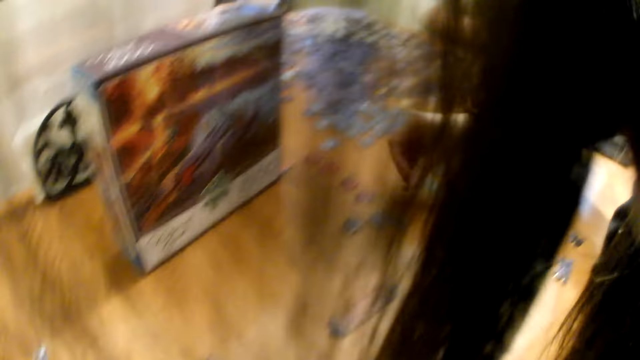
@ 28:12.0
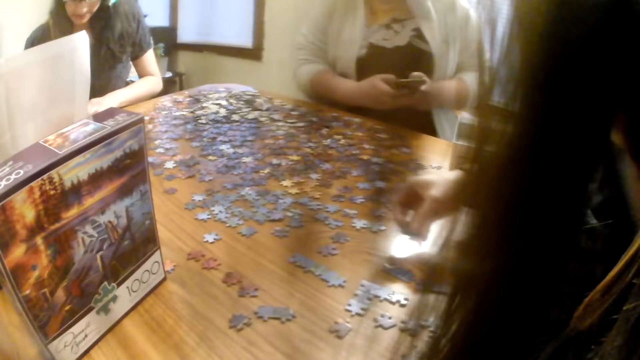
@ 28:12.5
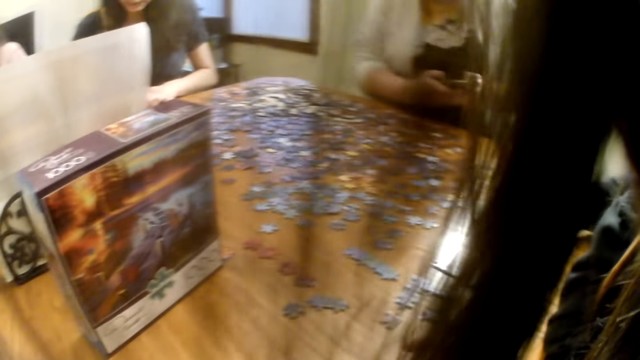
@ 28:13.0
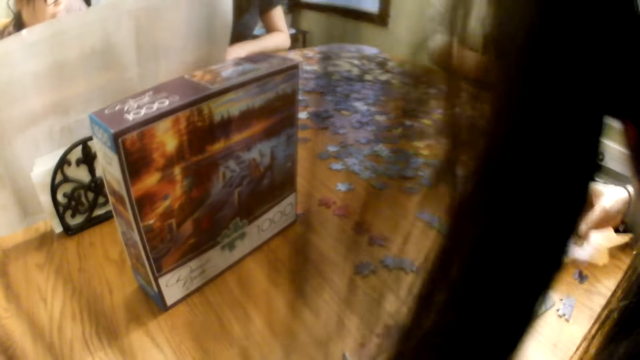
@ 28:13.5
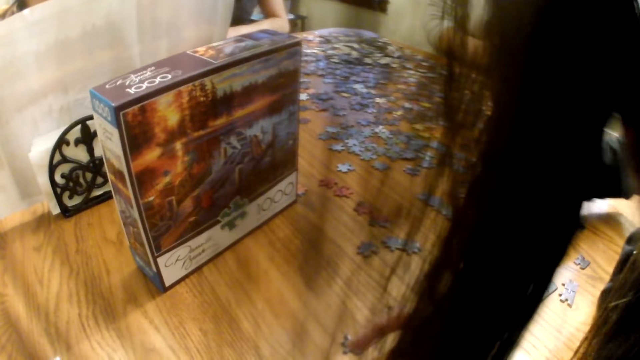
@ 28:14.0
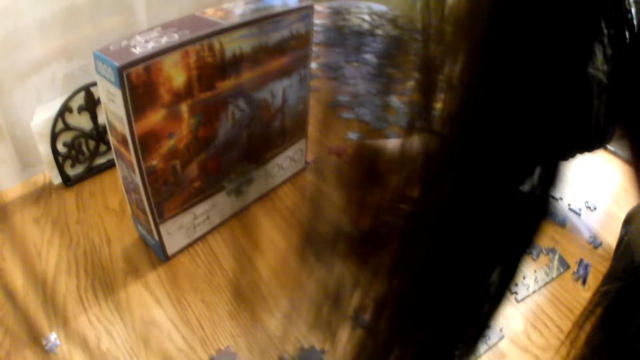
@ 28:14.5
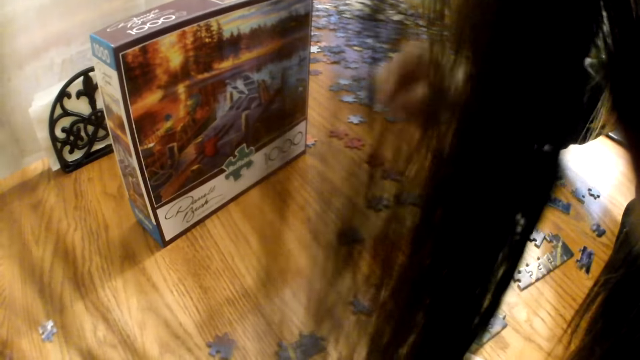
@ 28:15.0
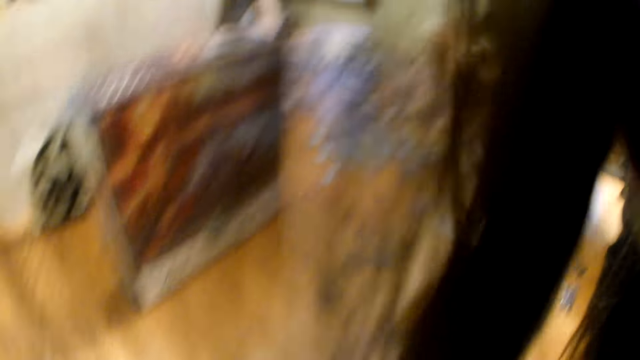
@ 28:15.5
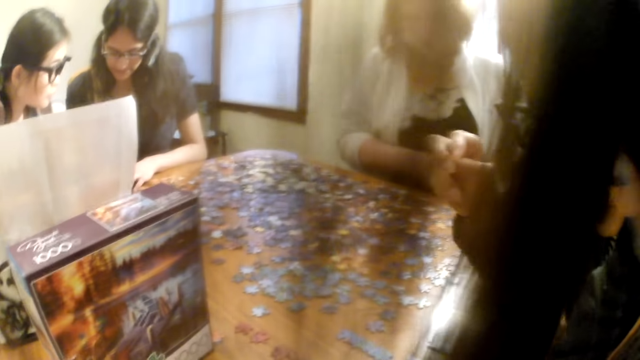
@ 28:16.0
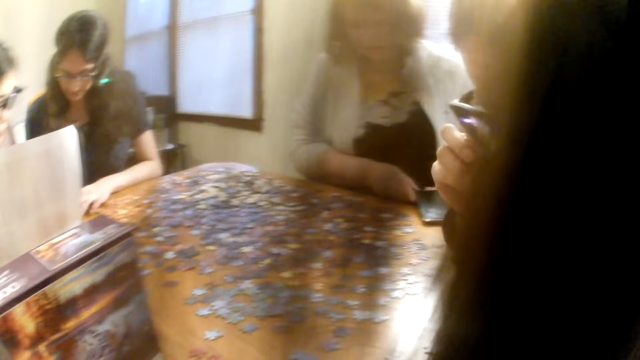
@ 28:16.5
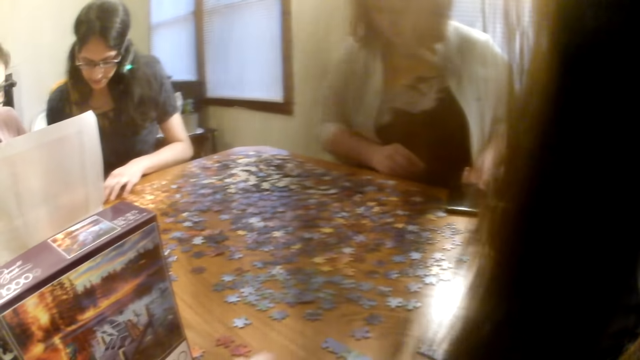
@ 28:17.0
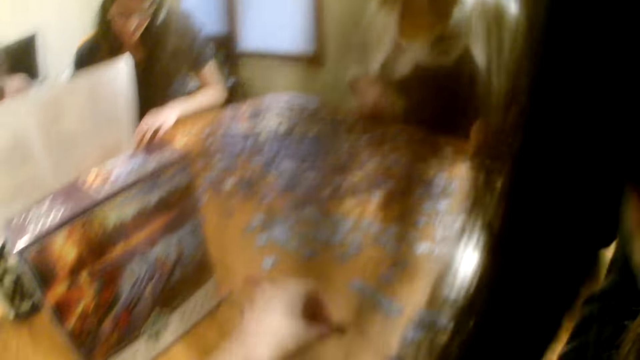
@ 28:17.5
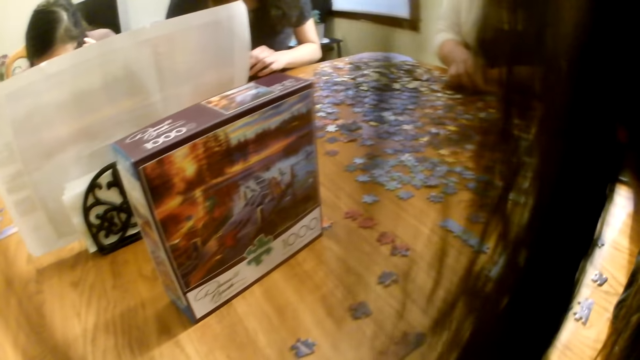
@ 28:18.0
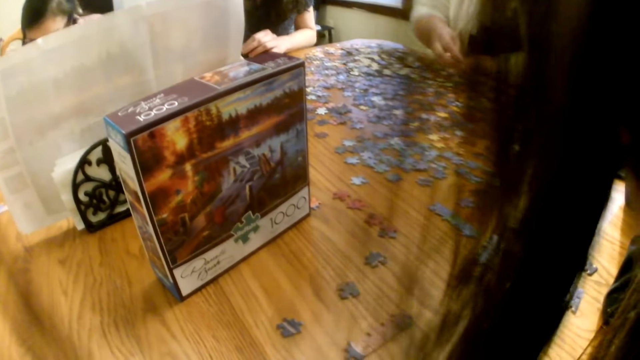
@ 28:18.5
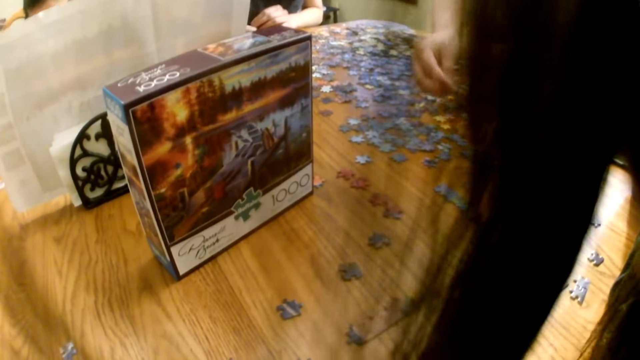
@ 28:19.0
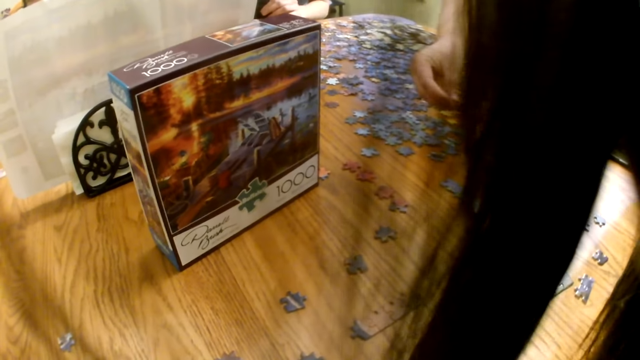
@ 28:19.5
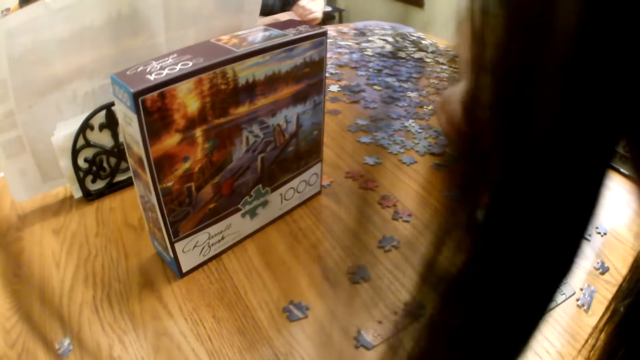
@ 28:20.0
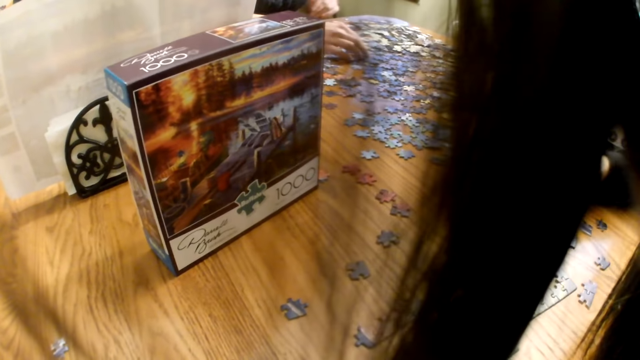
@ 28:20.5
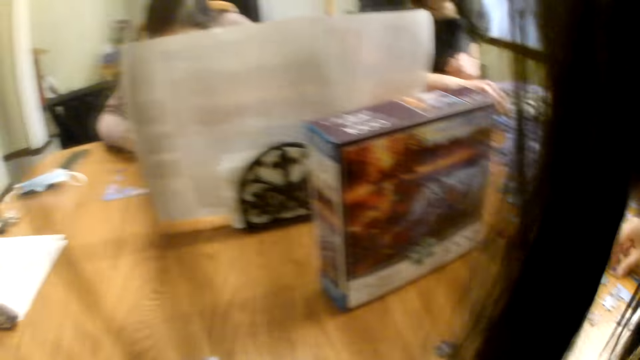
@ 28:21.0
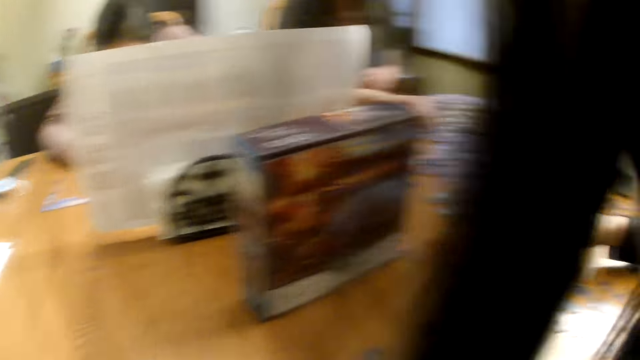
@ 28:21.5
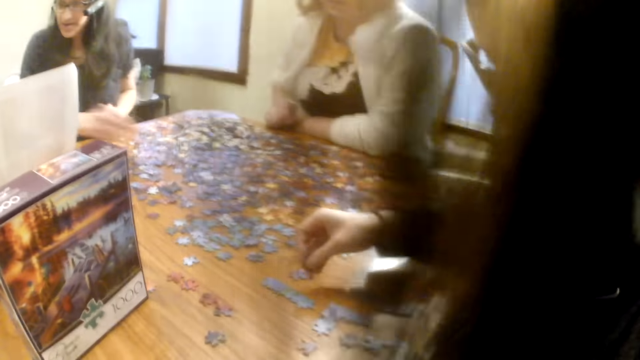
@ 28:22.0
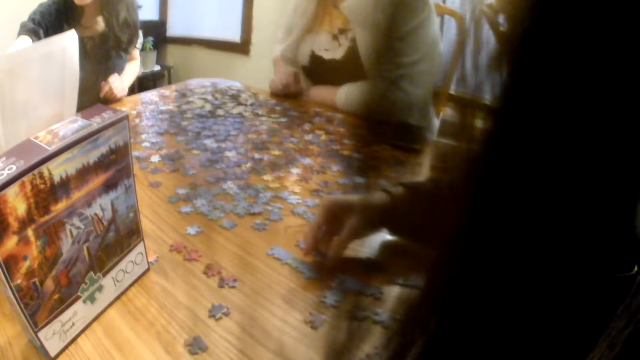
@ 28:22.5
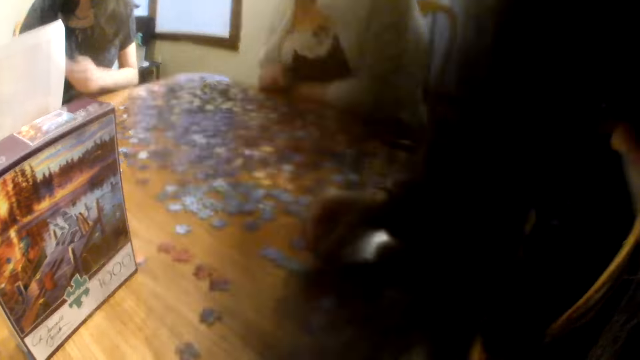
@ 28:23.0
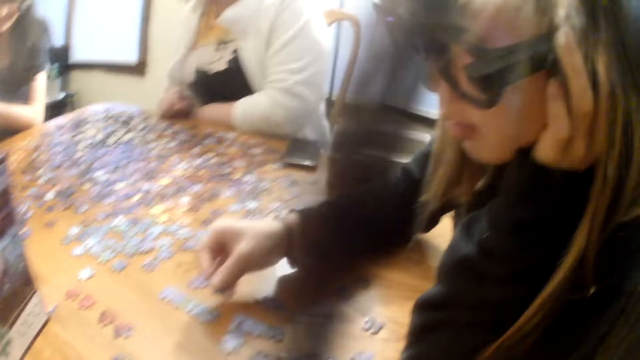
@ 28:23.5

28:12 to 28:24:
A woman looks at the piece. Another woman scrolls the phone, places the phone on the table, and gives the first woman a piece. The camera wearer speaks.

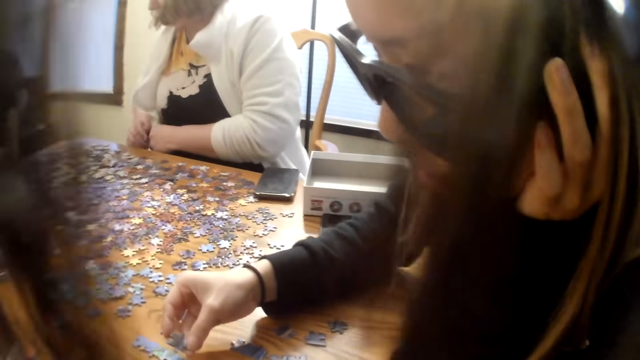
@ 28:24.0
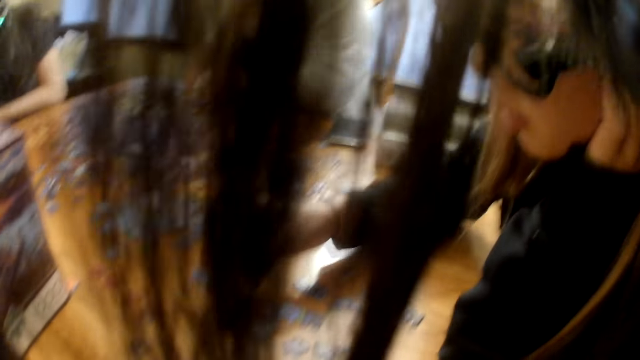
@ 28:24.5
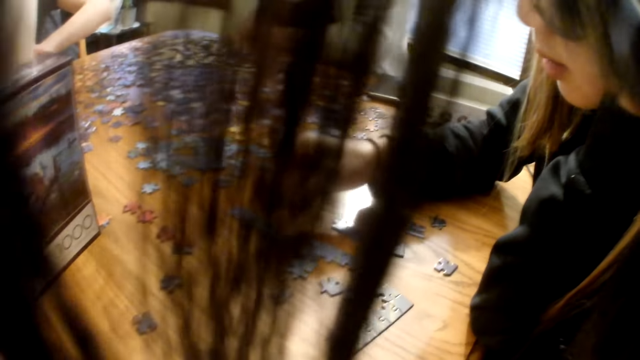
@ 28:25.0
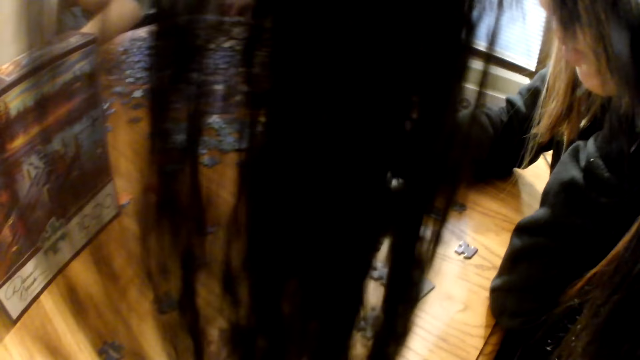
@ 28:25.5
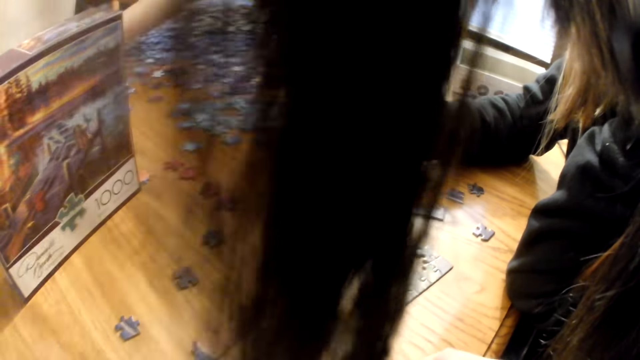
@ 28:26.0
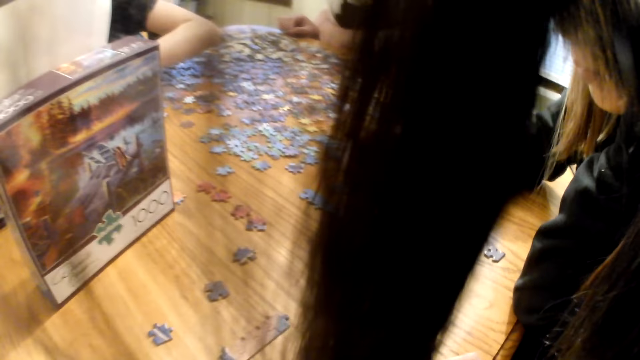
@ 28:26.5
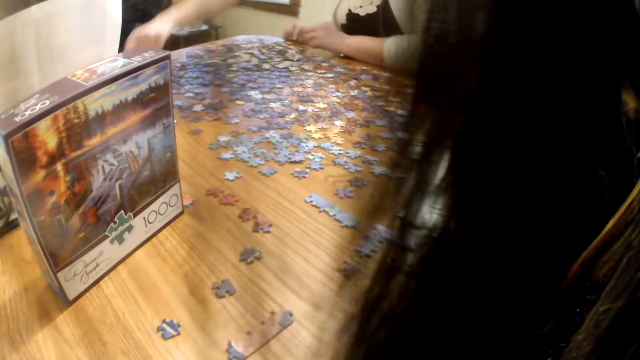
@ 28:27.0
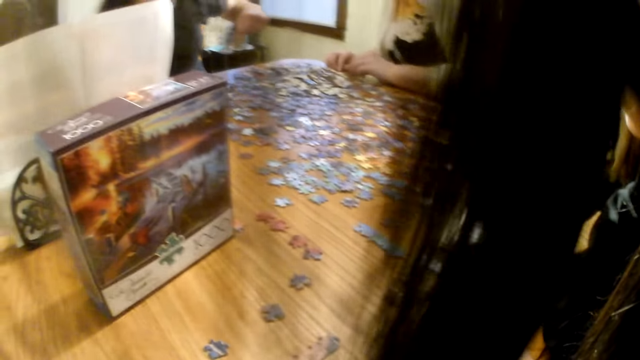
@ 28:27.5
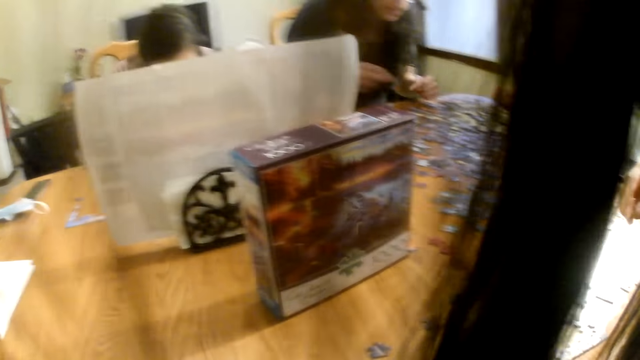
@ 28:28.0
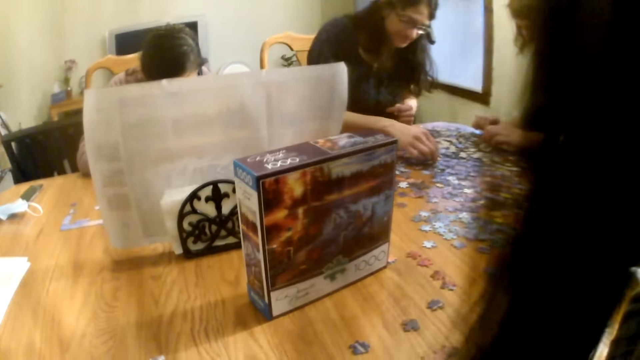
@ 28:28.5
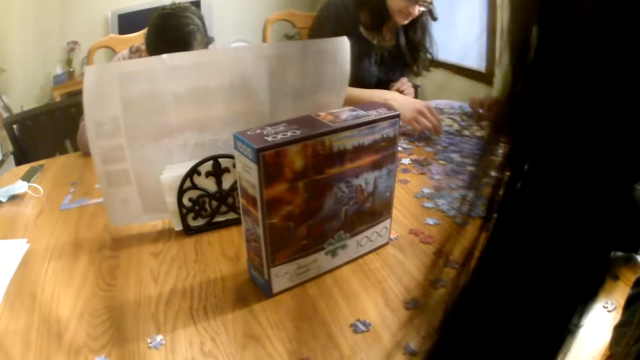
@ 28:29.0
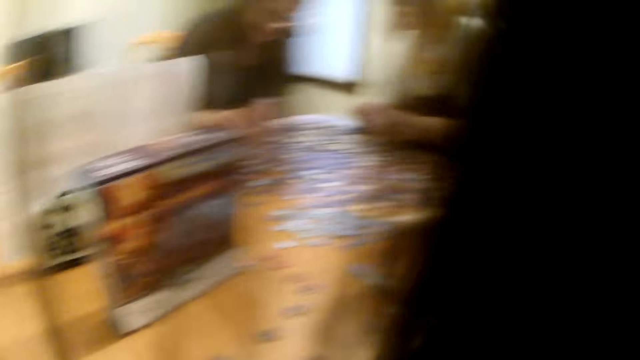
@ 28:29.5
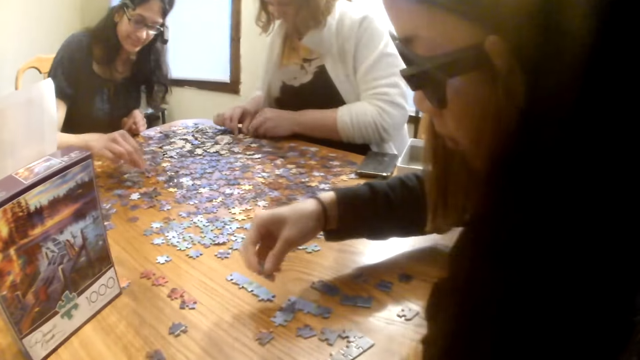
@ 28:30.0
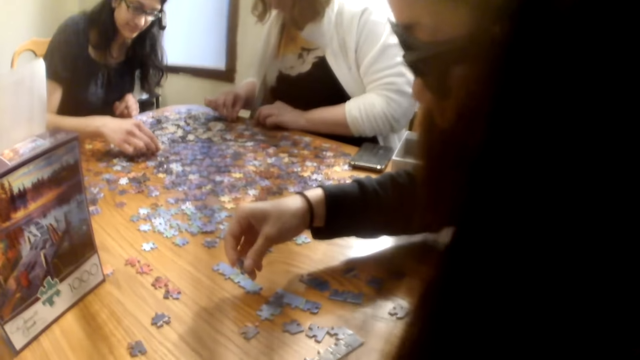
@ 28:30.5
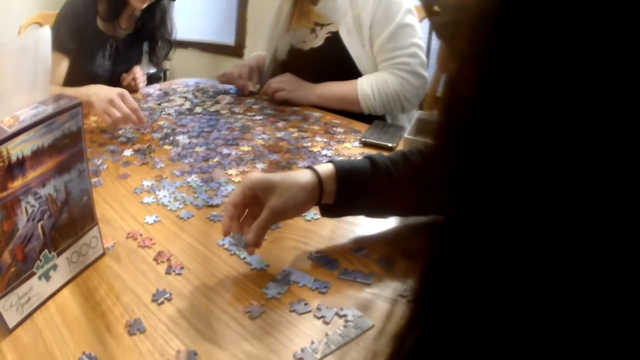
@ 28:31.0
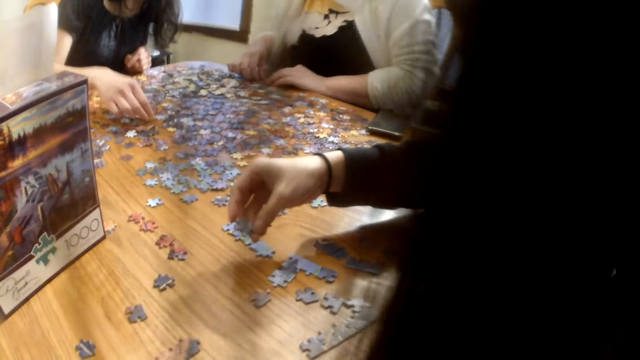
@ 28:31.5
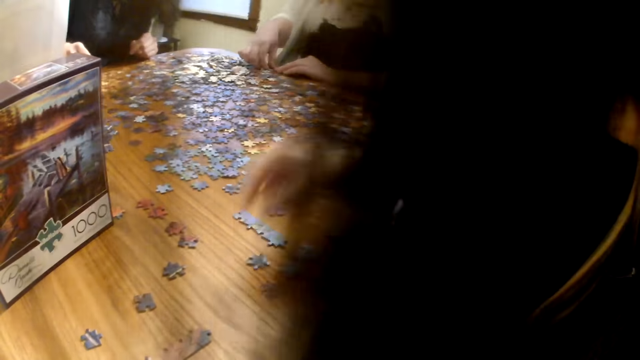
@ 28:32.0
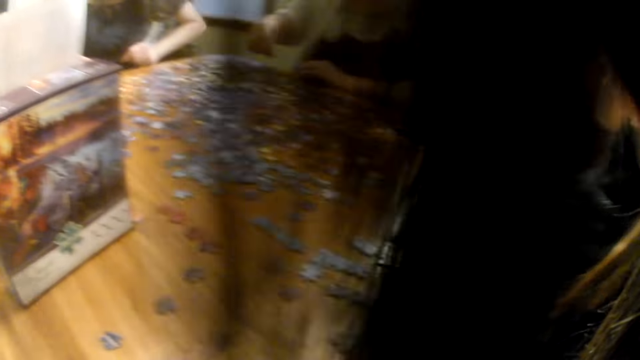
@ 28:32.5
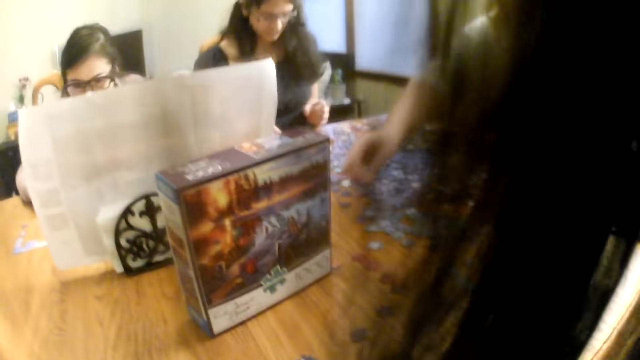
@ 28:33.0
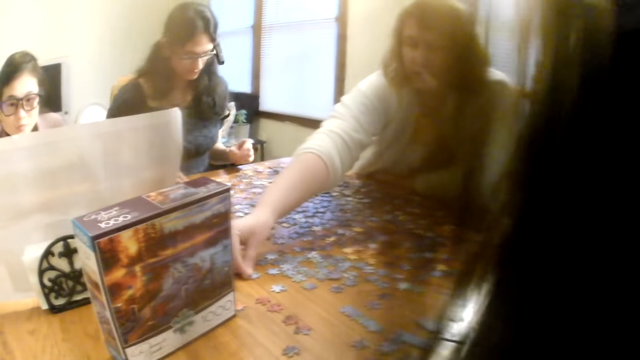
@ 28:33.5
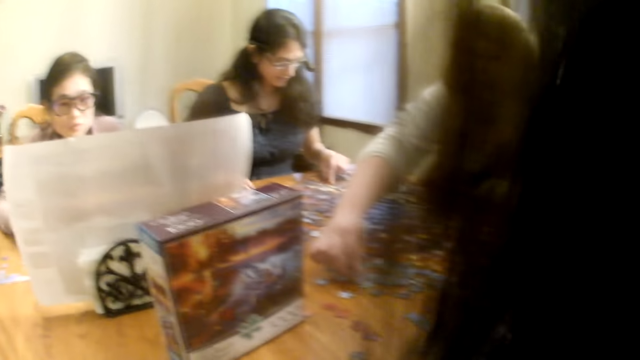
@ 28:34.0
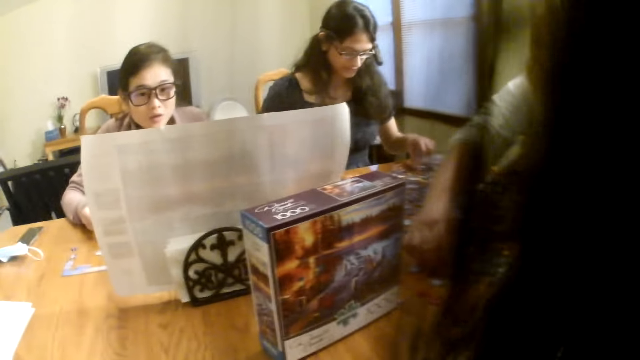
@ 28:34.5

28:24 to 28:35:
A woman touches a piece. Another woman picks up a piece from the table. The first woman looks at the piece. A third woman places the piece on the table.
